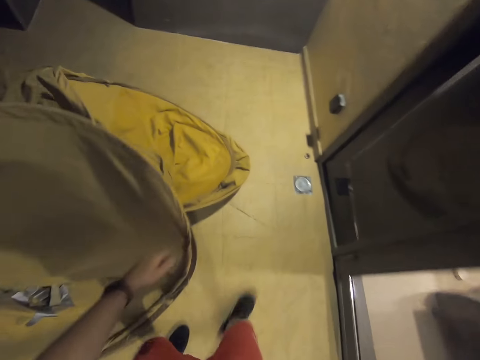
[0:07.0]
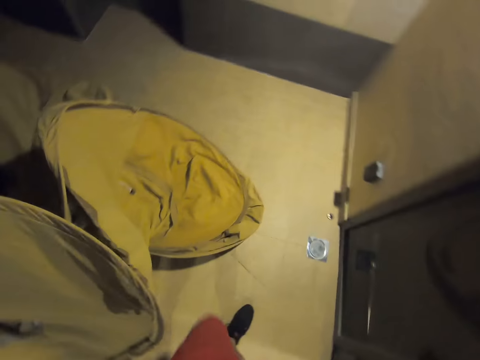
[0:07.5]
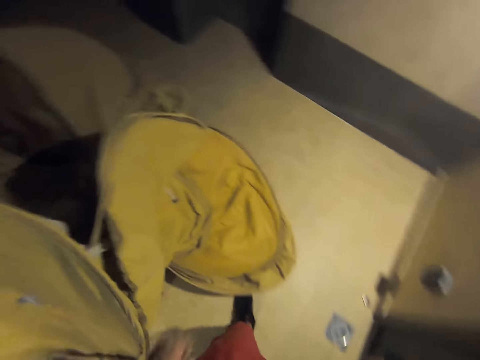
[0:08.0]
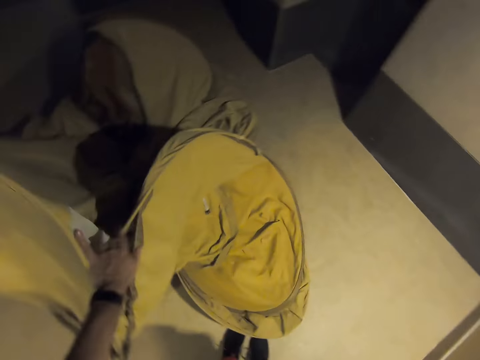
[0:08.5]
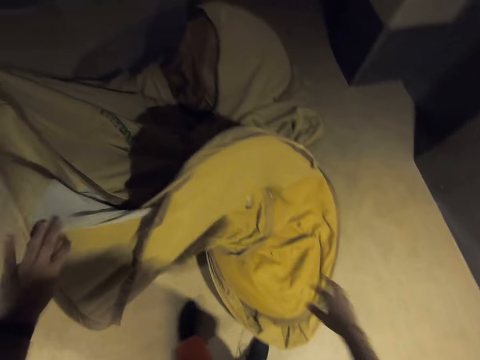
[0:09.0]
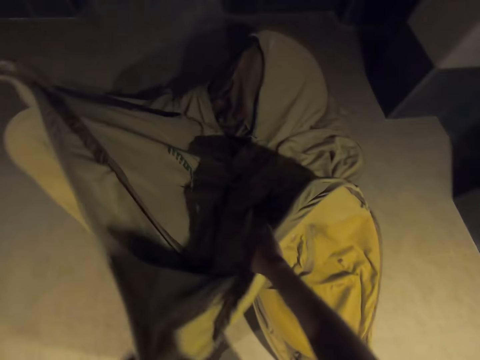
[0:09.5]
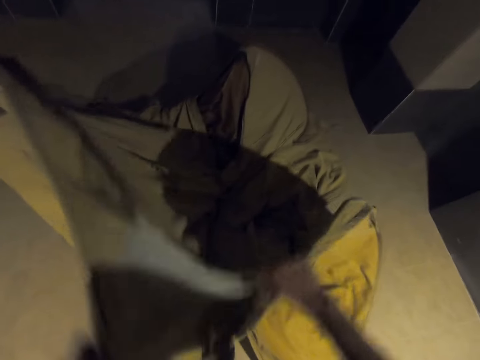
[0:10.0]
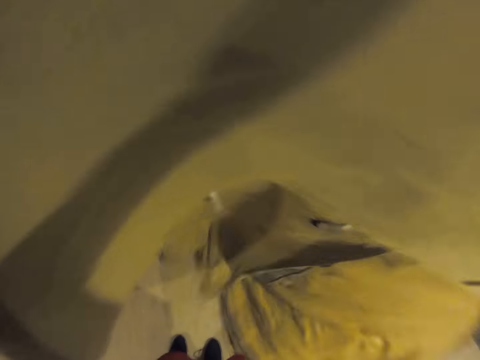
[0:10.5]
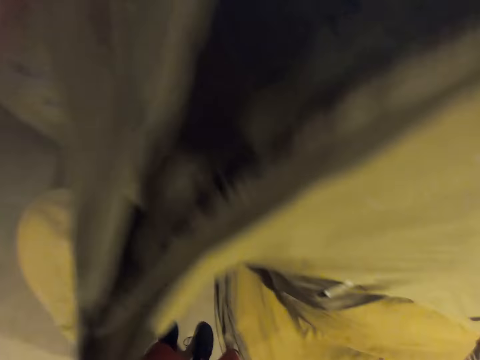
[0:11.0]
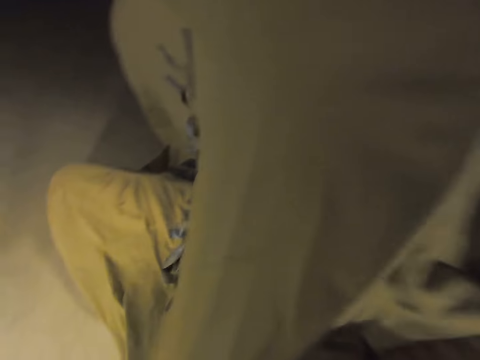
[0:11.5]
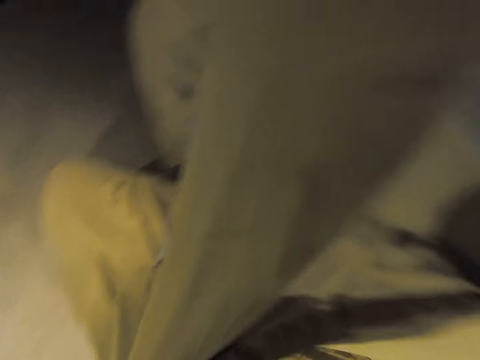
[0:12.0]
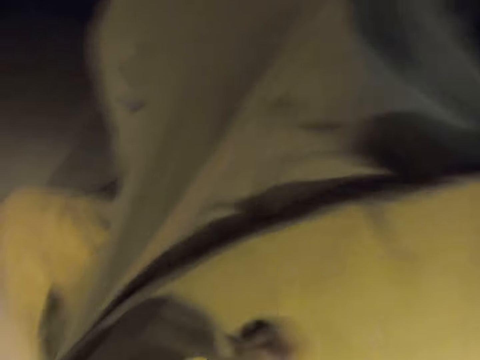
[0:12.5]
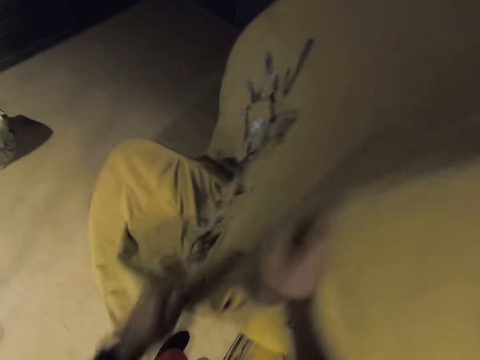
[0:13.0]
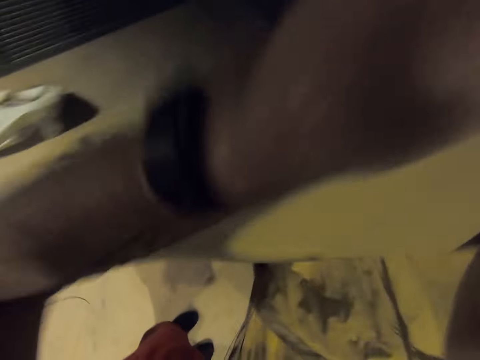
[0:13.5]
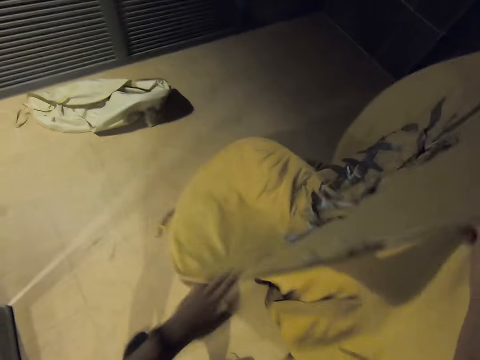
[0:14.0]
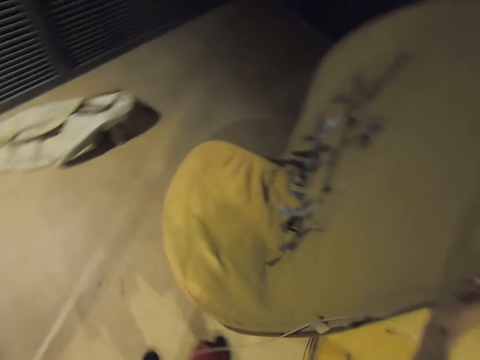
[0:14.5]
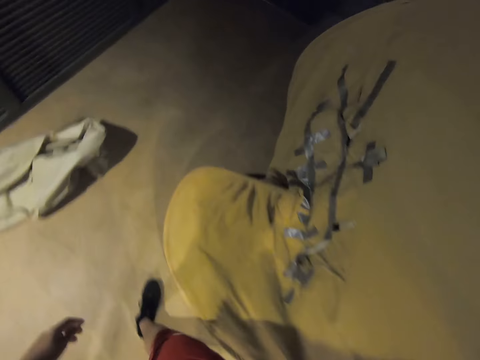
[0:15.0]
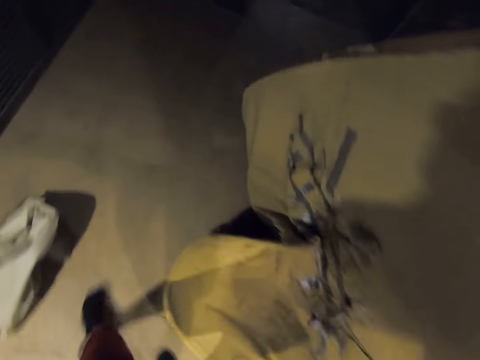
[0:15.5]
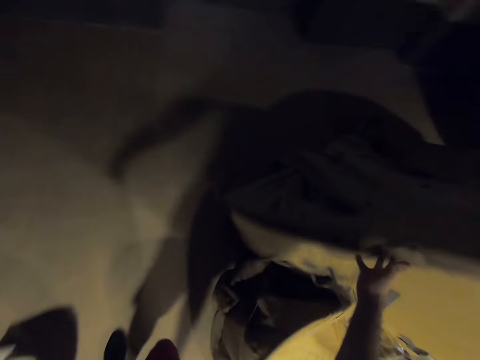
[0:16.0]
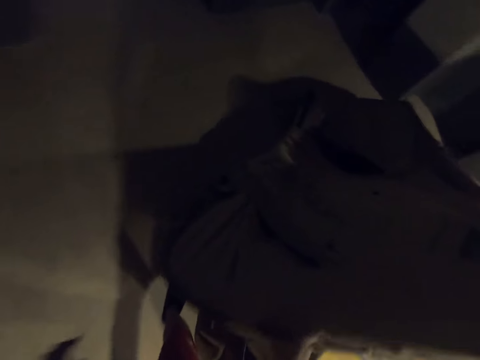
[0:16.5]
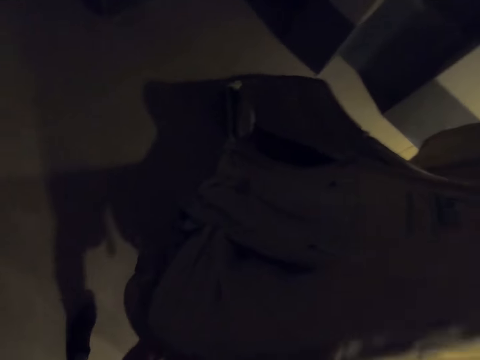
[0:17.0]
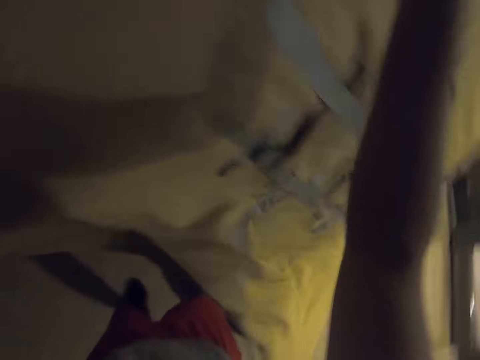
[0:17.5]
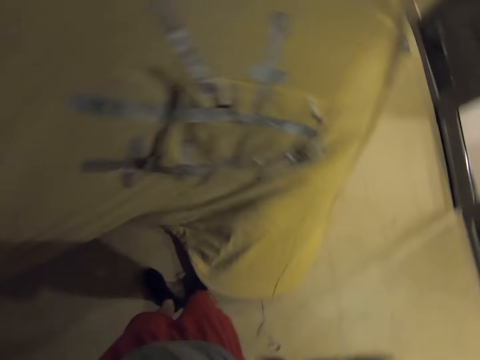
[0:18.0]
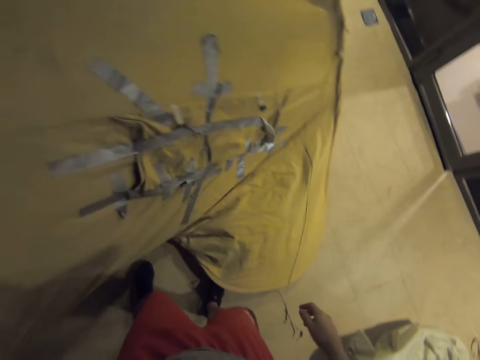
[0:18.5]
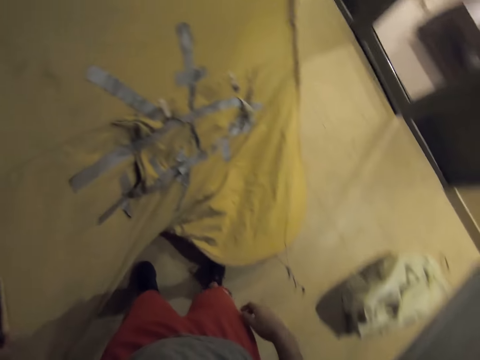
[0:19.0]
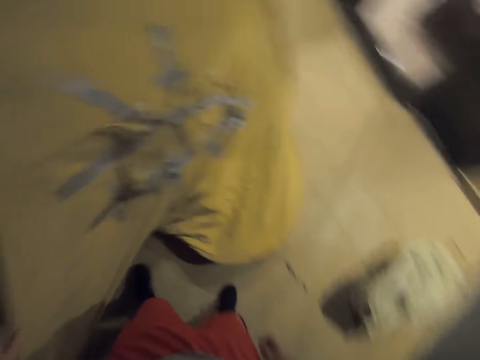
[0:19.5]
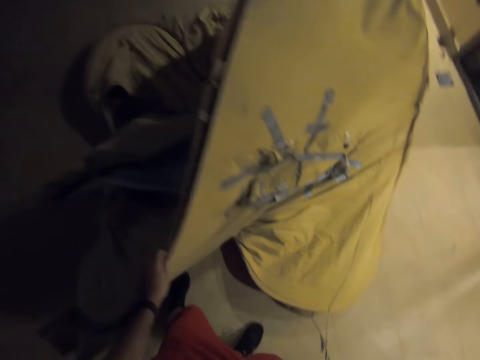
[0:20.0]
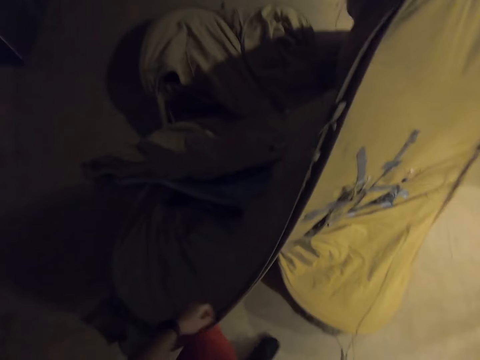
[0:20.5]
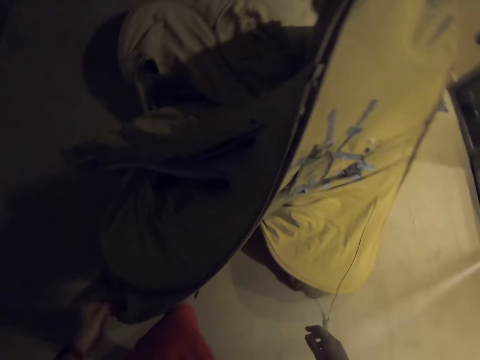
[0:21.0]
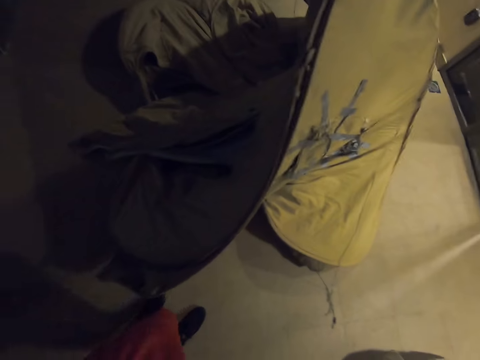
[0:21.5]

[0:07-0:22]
The camera wearer packs the luggage. They adjust the tent. They unfold the tent. They hold the tent.

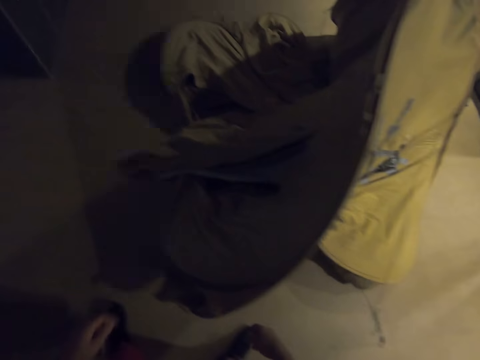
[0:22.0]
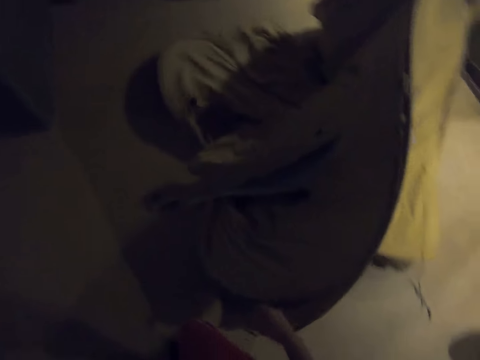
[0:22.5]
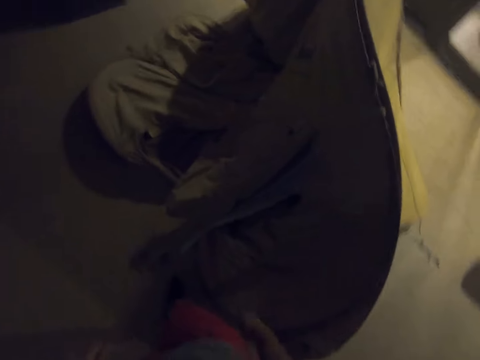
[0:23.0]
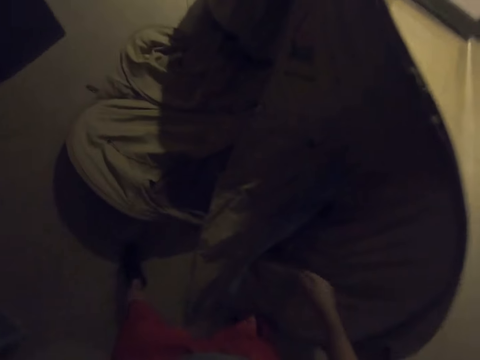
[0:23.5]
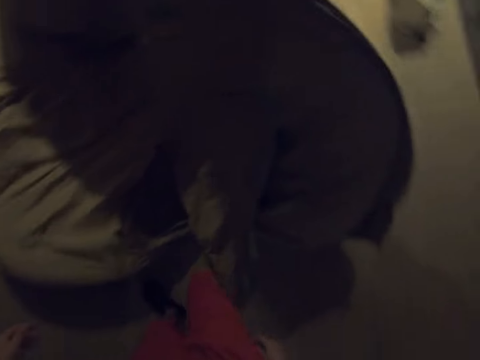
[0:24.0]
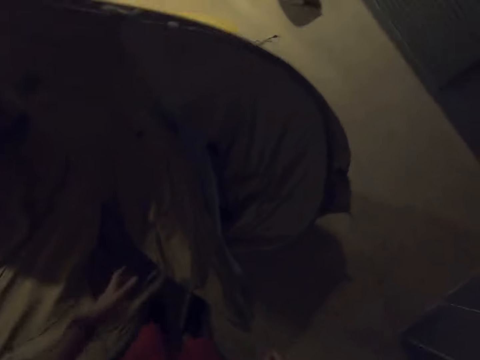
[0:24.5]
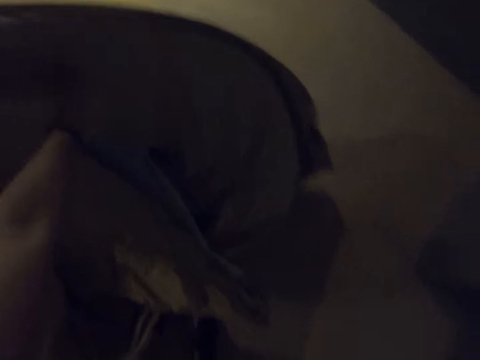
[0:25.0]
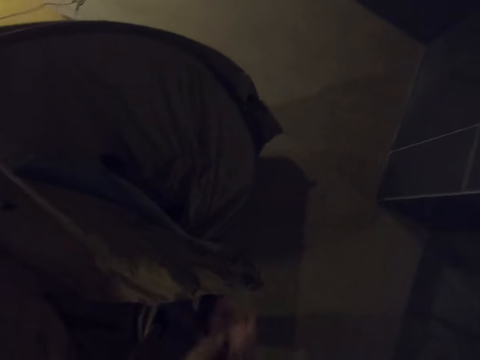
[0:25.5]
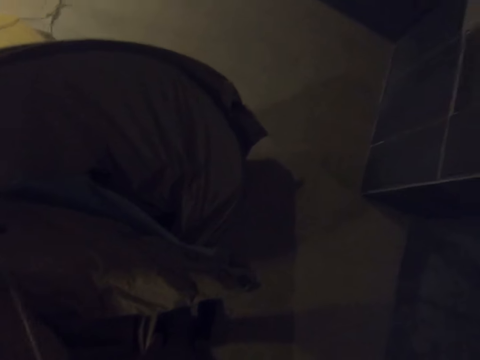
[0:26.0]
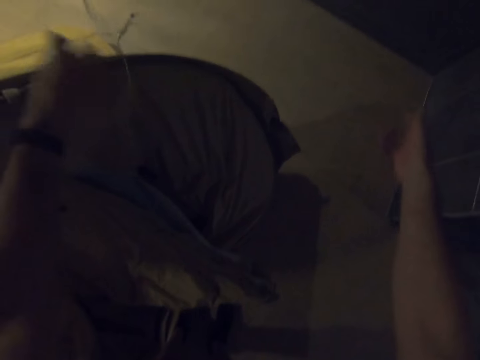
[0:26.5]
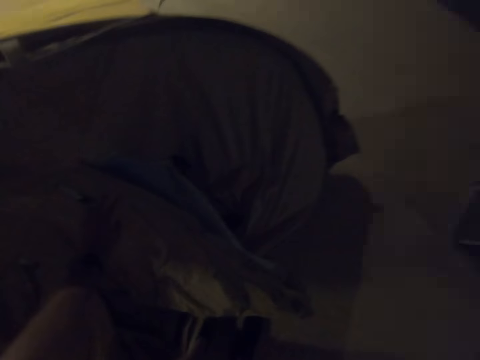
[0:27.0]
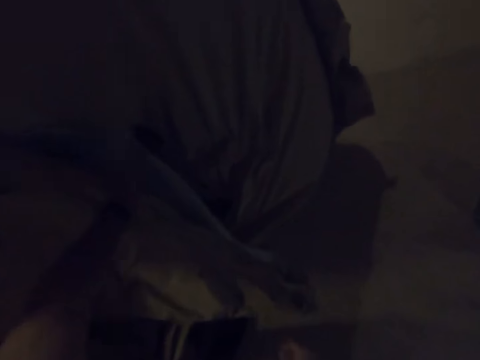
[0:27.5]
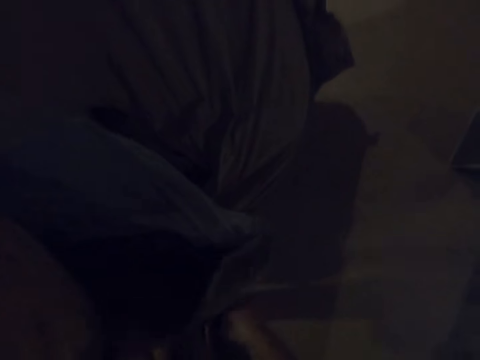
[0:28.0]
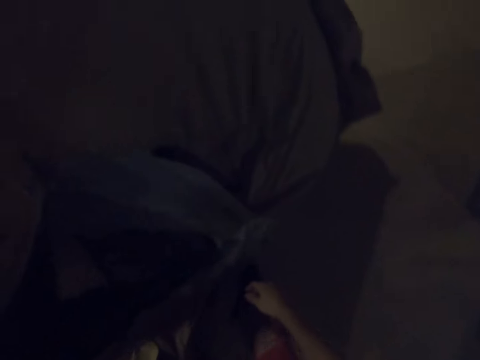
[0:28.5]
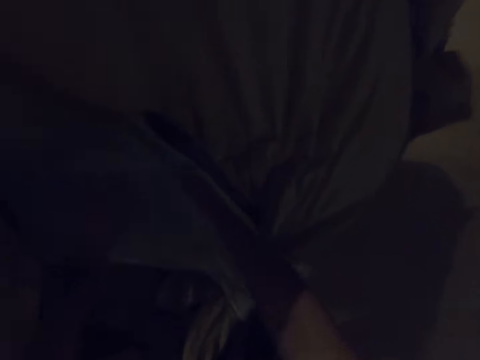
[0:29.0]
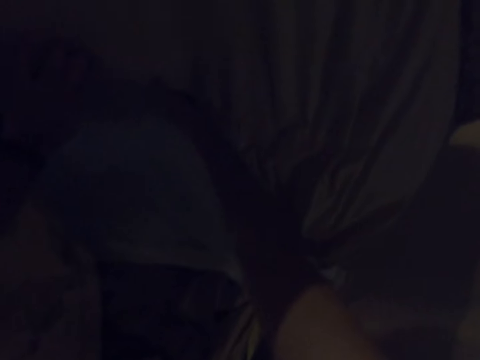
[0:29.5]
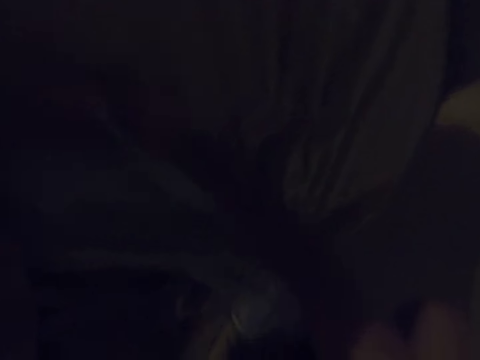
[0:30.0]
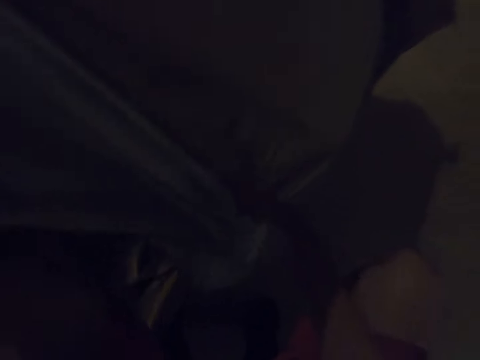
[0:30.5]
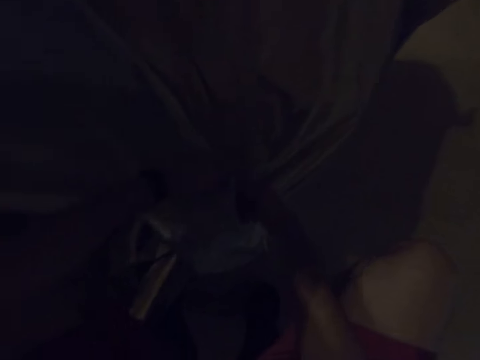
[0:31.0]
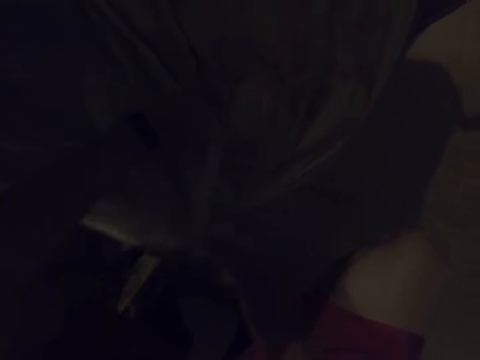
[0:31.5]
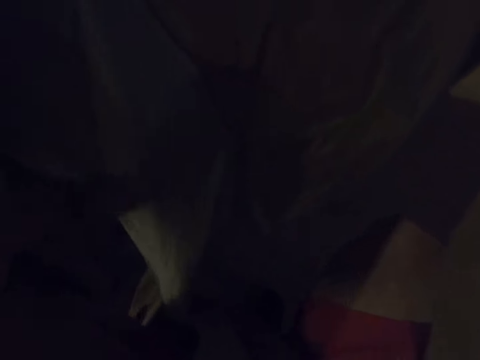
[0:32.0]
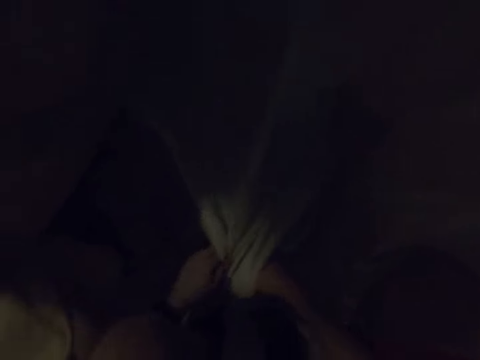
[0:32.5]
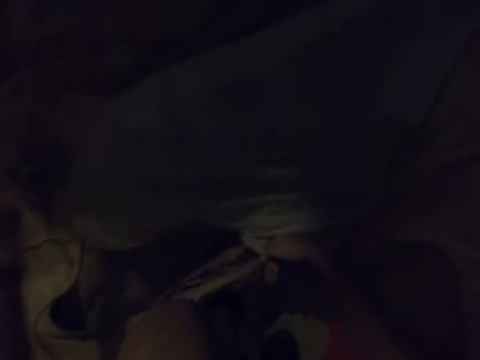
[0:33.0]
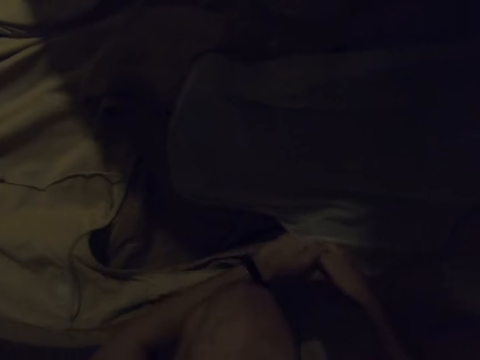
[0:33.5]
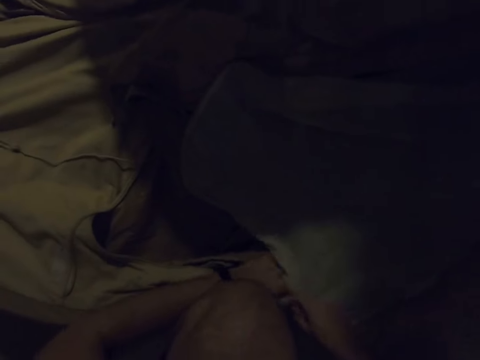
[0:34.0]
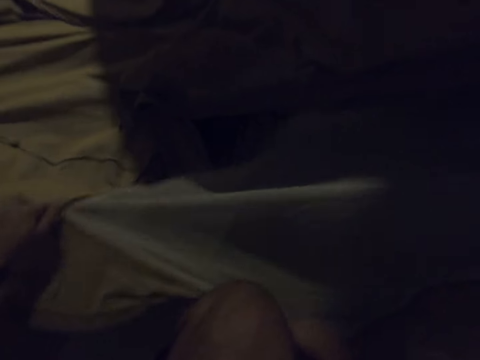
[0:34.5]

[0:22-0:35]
The camera wearer walks around the tent. They hold the tent. They hold a string on the tent. They unfold the tent. They zip the tent.
